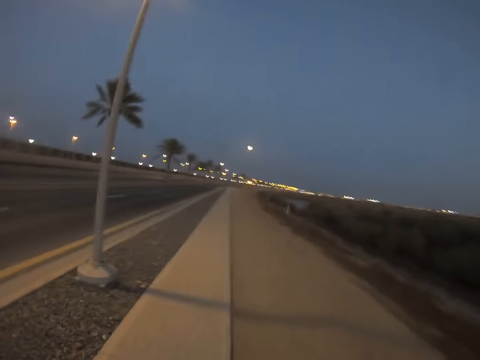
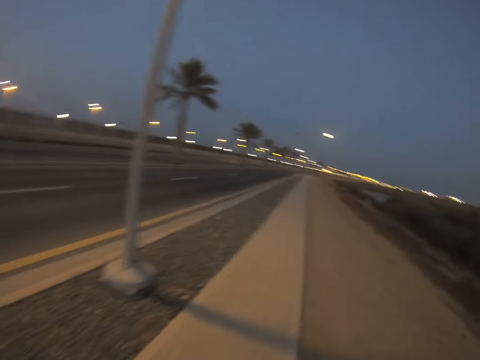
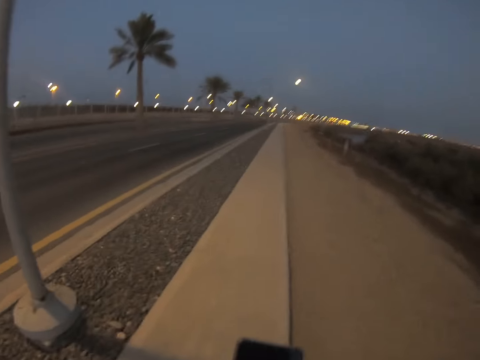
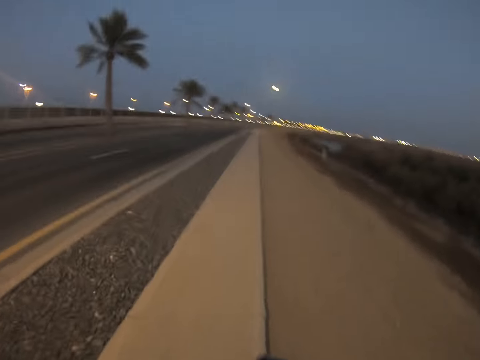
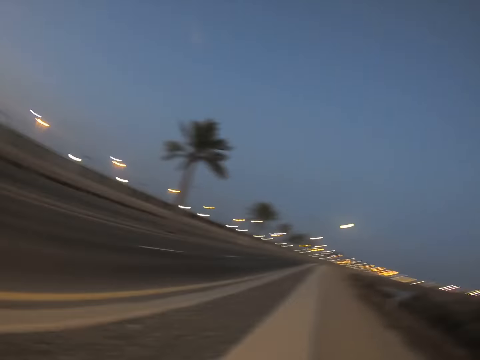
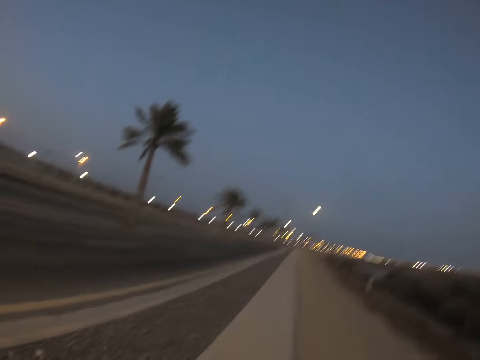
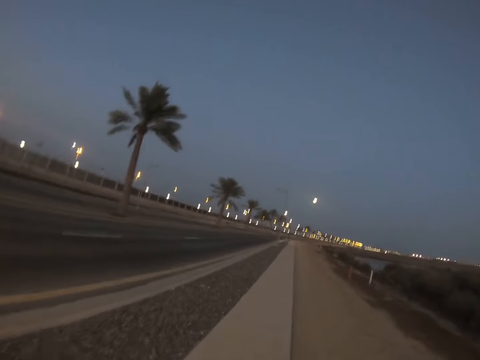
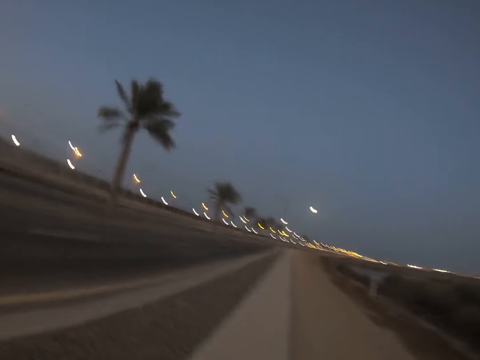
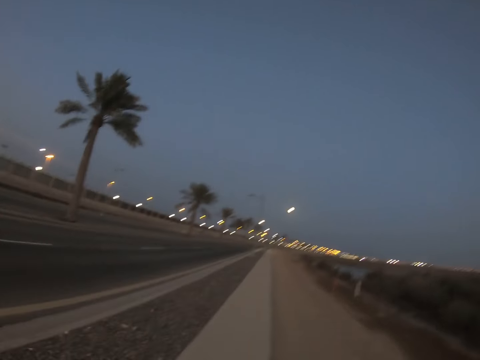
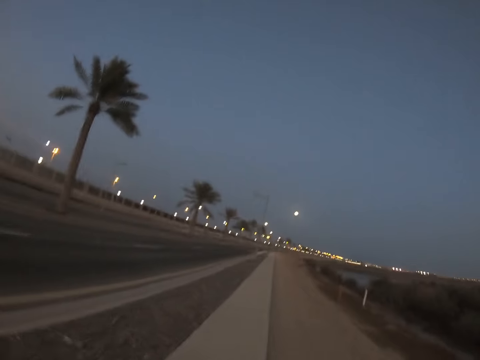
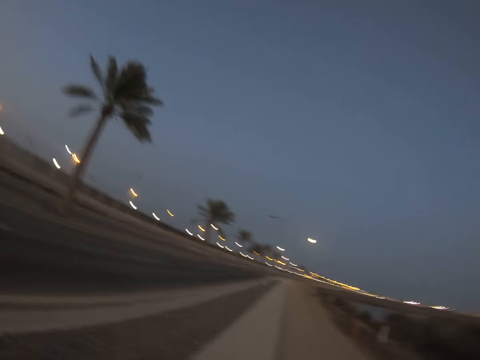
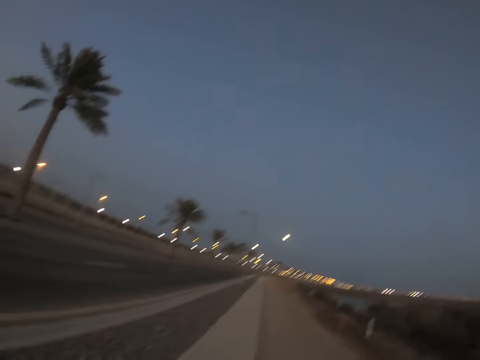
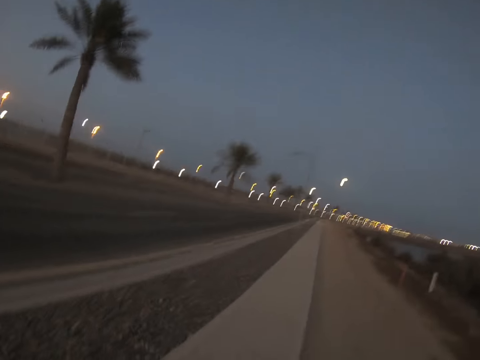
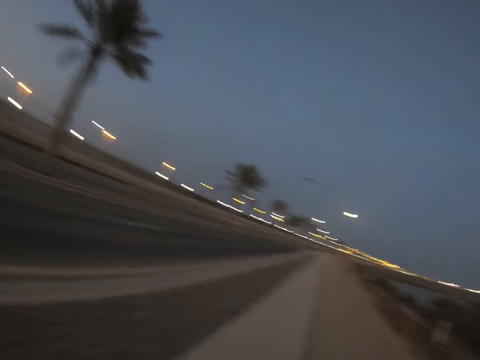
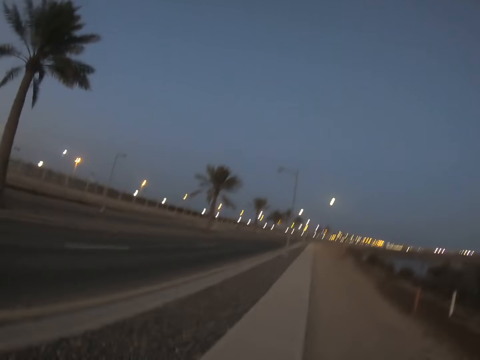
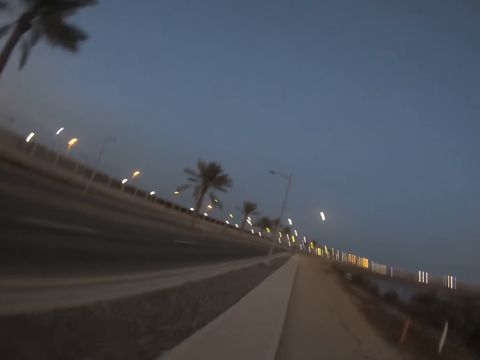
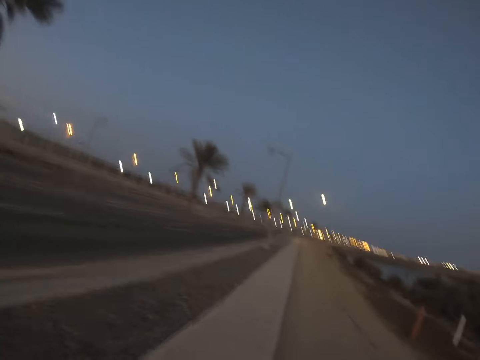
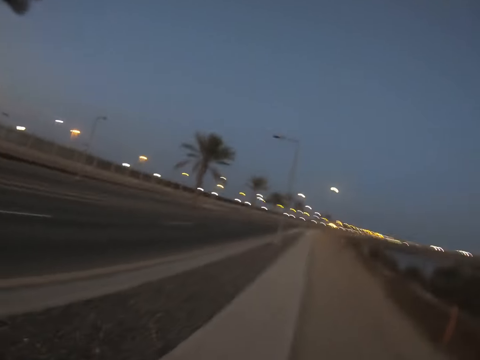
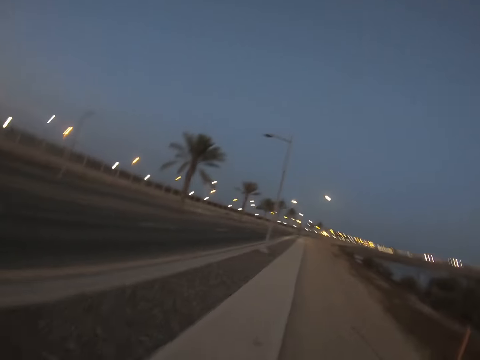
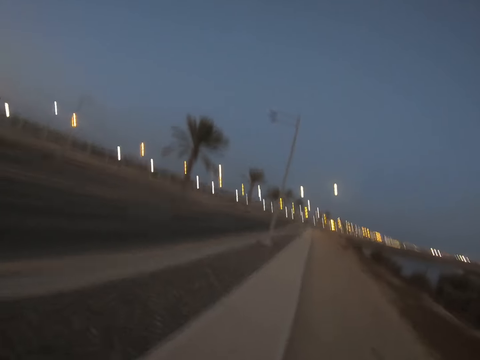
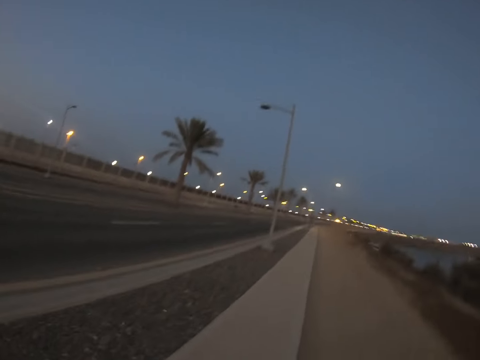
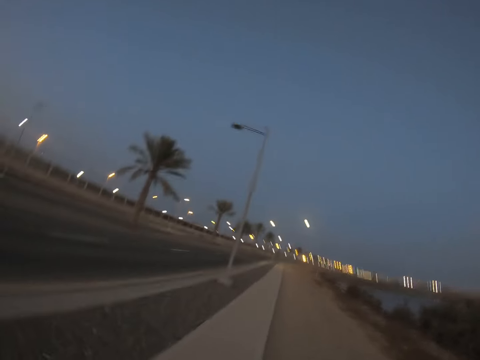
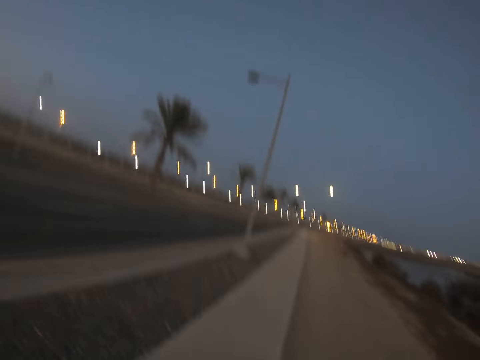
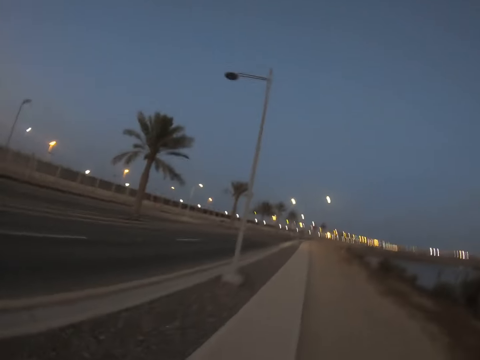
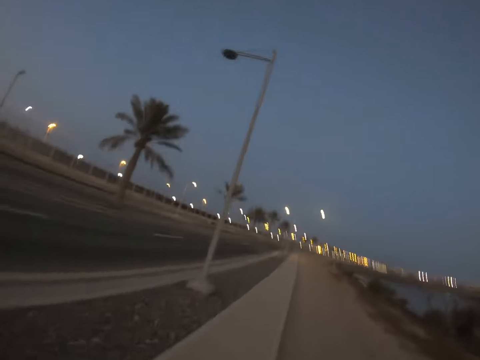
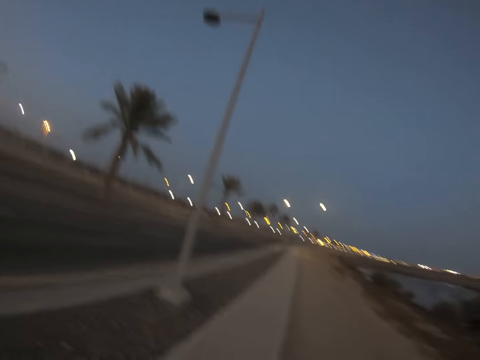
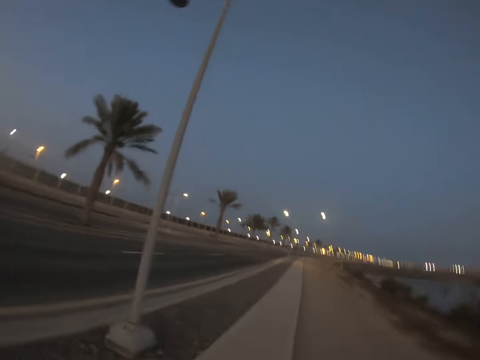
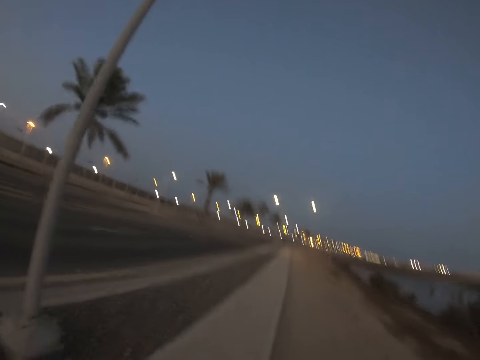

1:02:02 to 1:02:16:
The camera wearer looks at the phone. They run on the sidewalk.

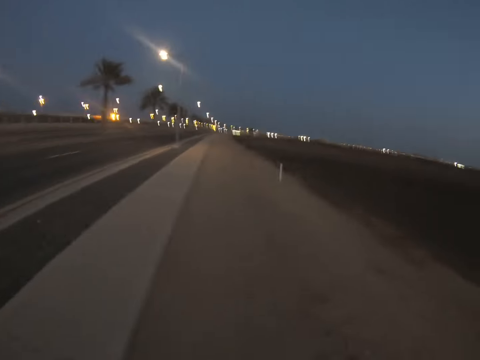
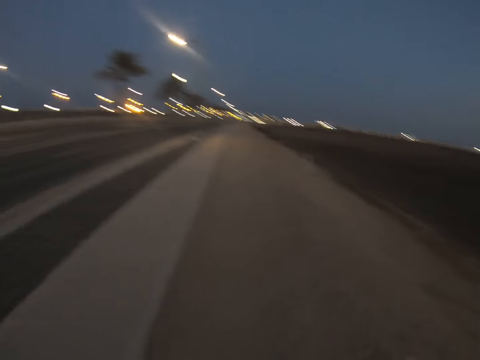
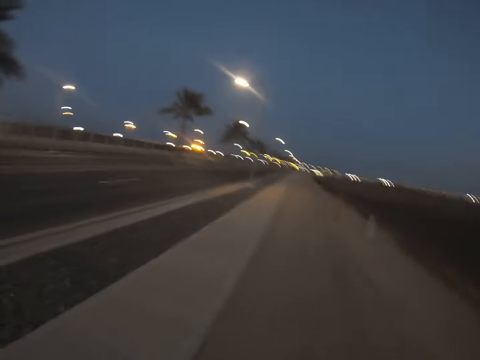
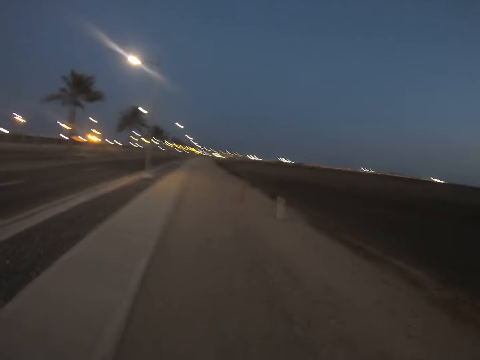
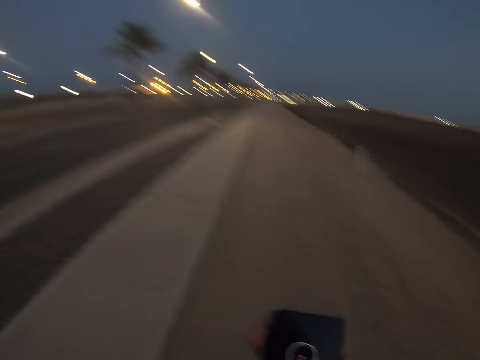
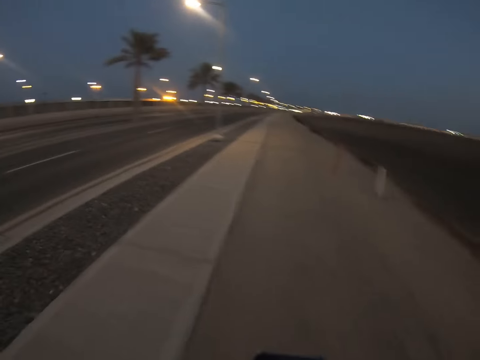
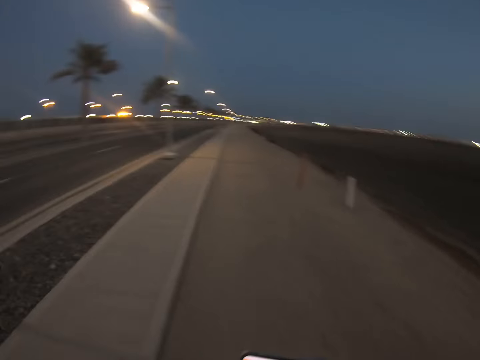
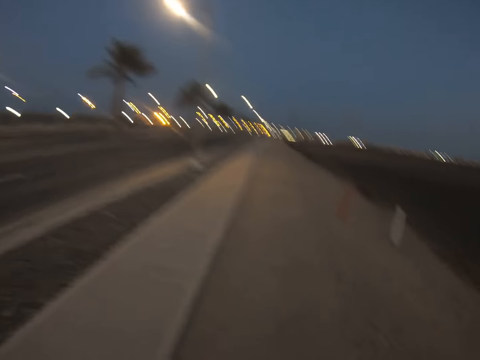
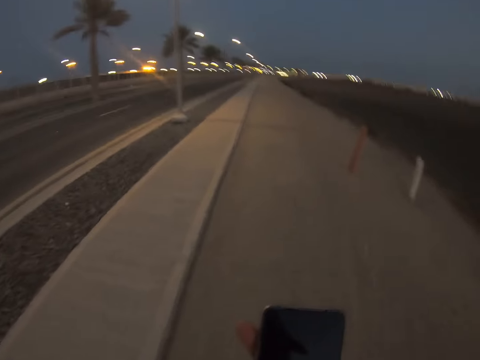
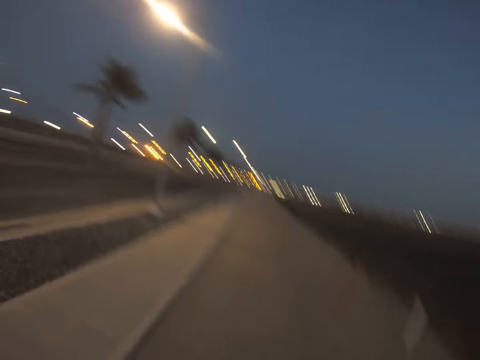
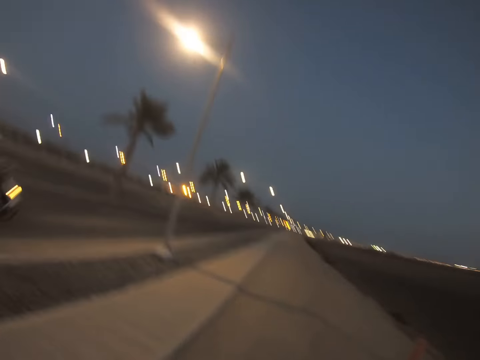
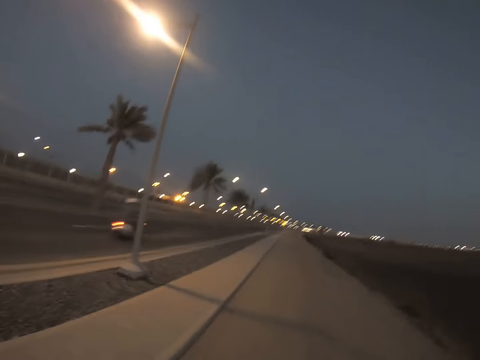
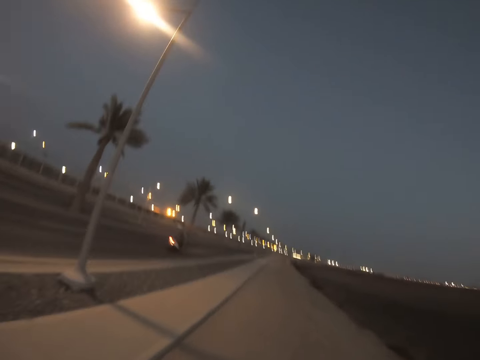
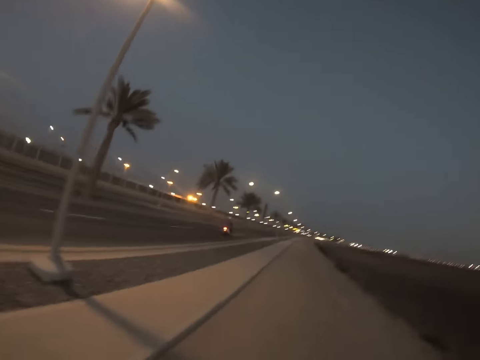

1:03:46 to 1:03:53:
The camera wearer holds a phone.
